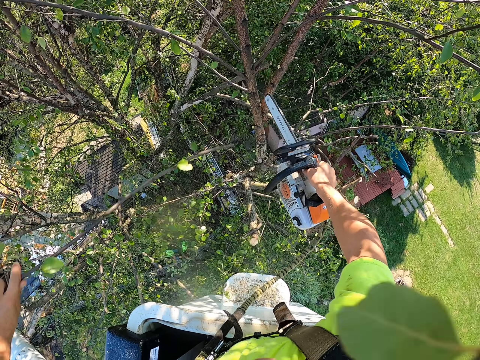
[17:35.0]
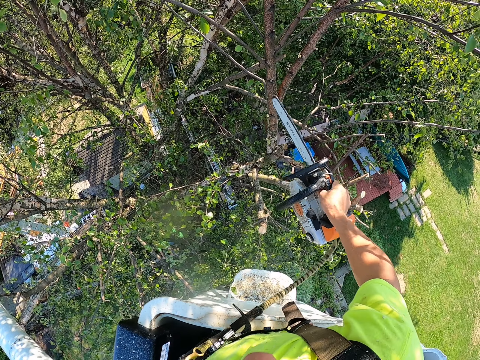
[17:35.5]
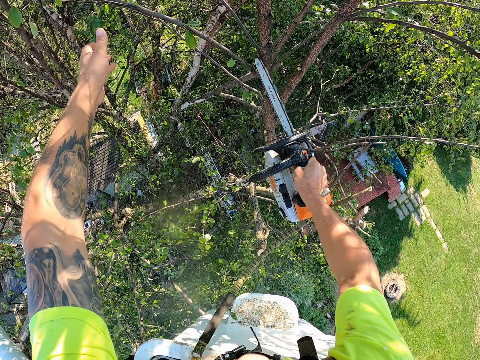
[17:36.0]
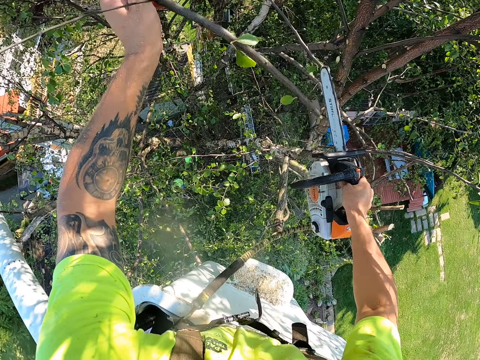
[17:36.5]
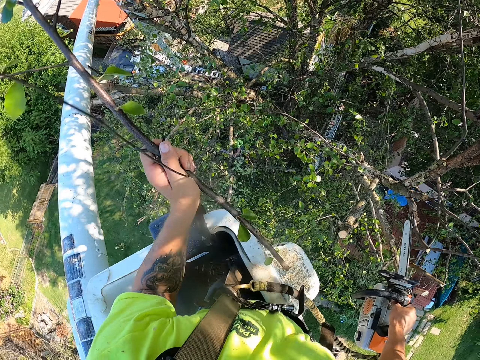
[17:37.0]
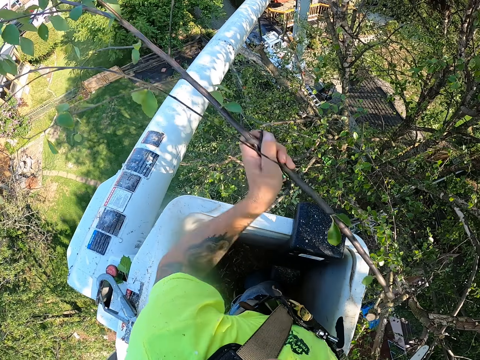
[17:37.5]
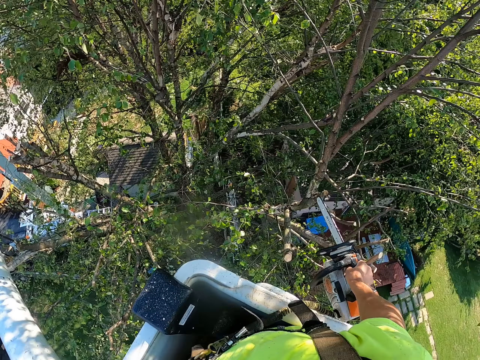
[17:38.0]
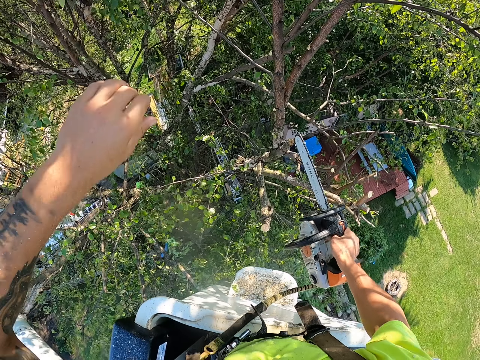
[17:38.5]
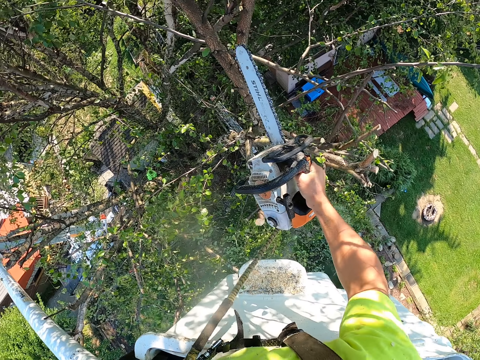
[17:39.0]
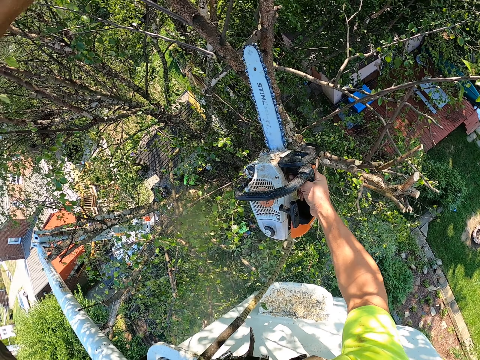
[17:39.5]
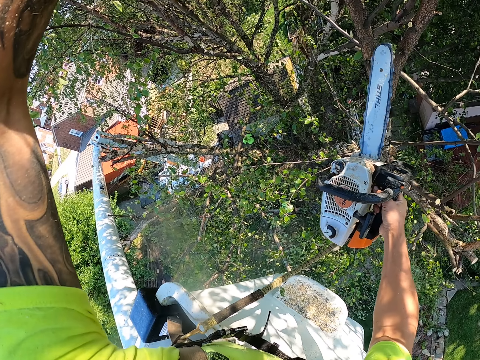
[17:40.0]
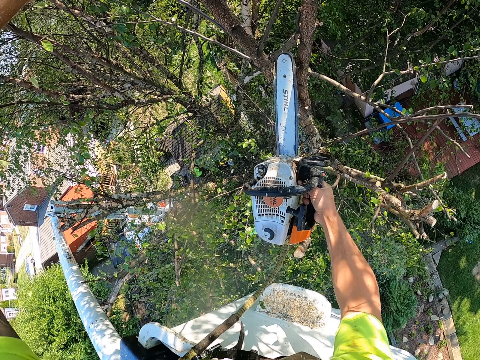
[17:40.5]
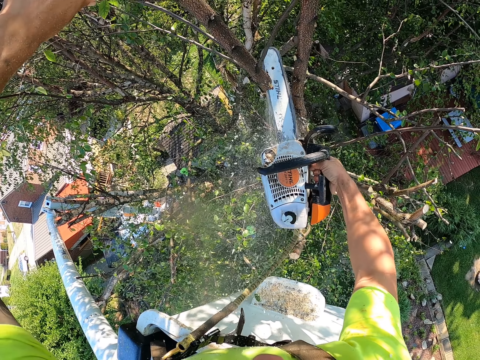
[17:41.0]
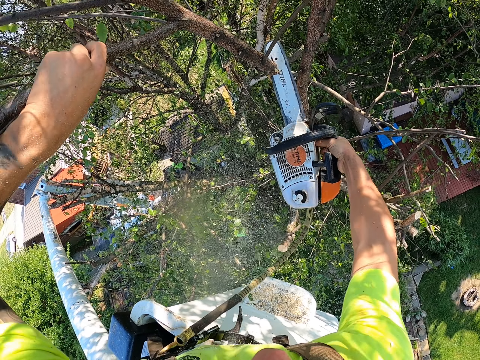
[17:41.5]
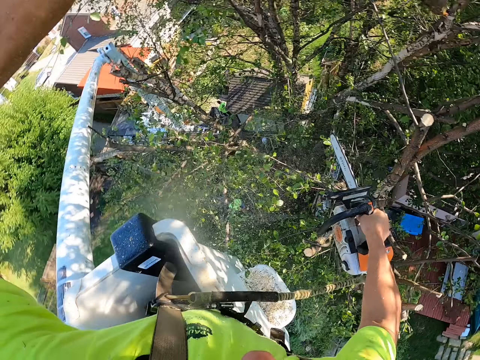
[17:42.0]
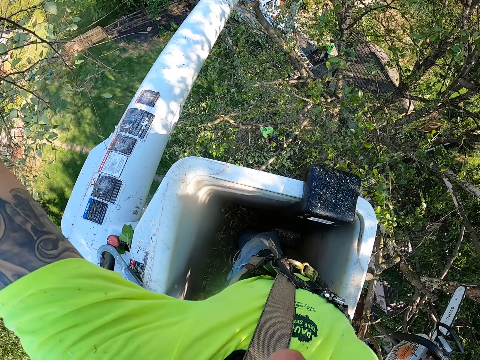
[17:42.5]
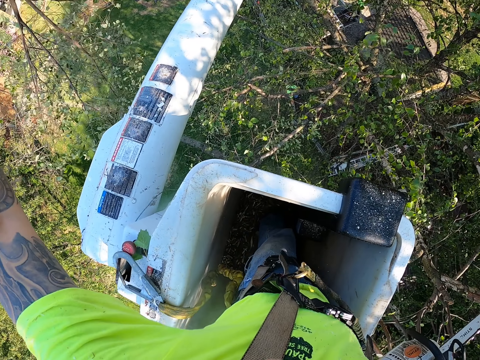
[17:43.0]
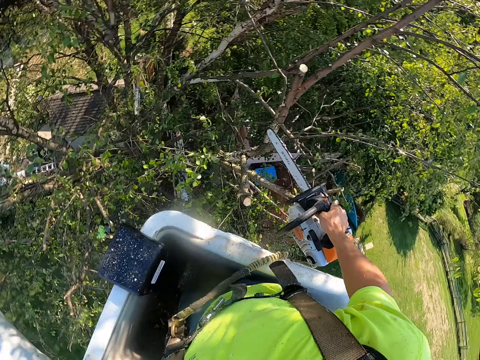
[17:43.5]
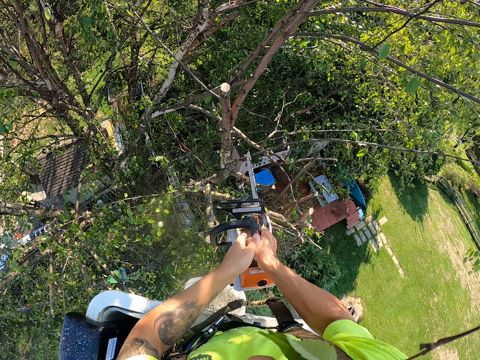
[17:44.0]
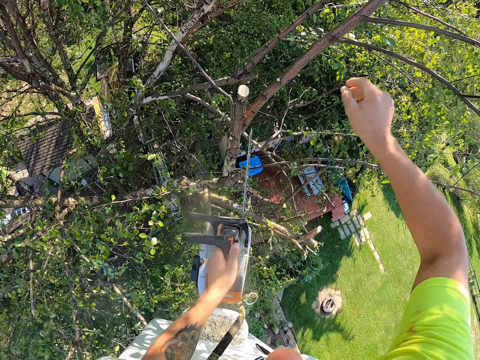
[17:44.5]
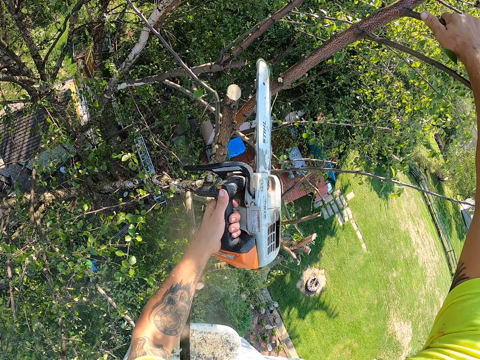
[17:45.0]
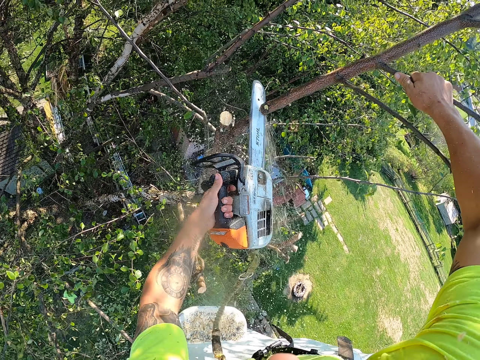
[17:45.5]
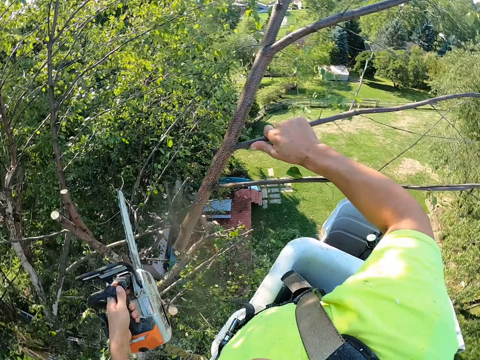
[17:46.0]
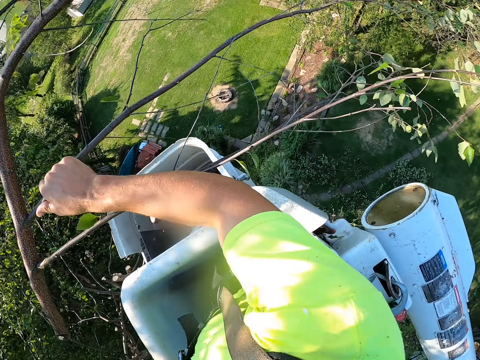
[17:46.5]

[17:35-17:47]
The camera wearer holds a branch with his left hand. He cuts the branch from the tree with the chainsaw with his right hand. He holds a branch with his left hand. He cuts the branch from the tree with the chainsaw with his right hand. He throws the branches on the ground with his left hand. He holds a branch with his left hand. He cuts the branch from the tree with the chainsaw with his right hand. He throws the branches on the ground with his left hand. He passes the chainsaw from his right hand to his left hand. He holds a branch with his right hand. He cuts the branch from the tree with the chainsaw with his left hand.

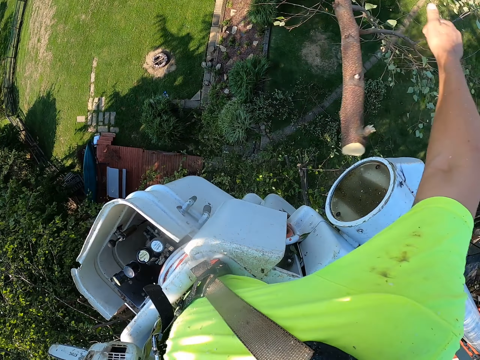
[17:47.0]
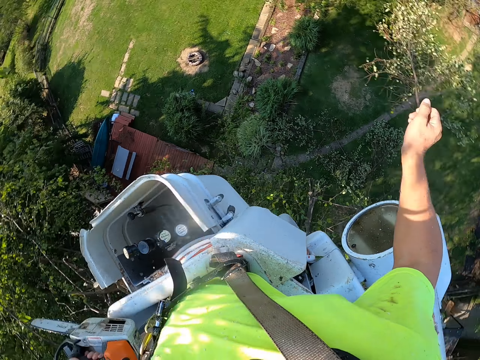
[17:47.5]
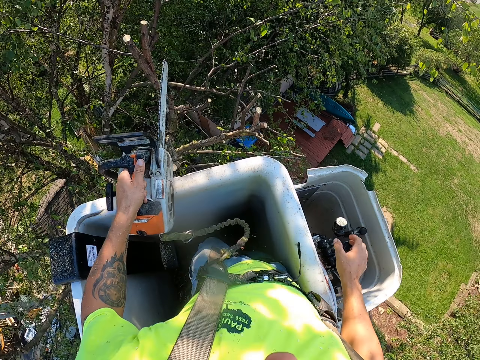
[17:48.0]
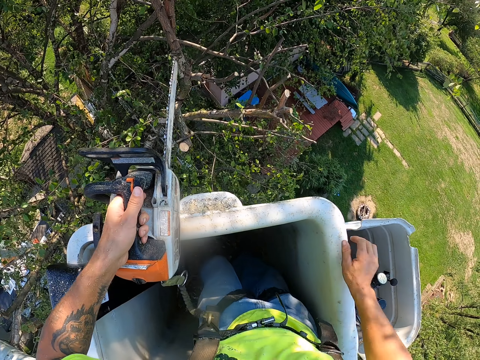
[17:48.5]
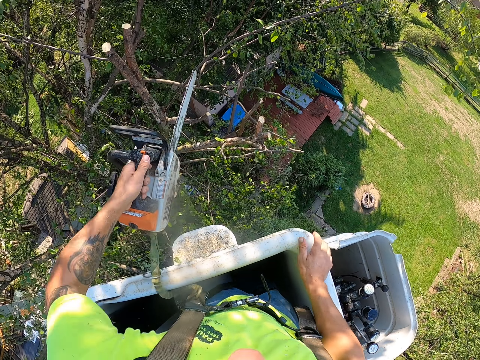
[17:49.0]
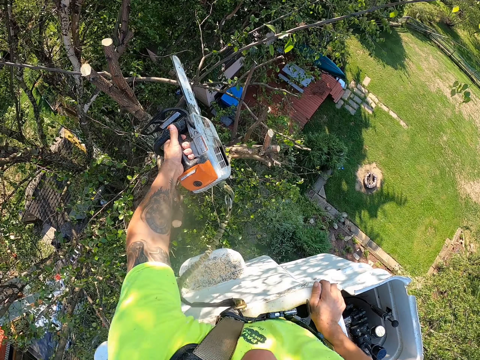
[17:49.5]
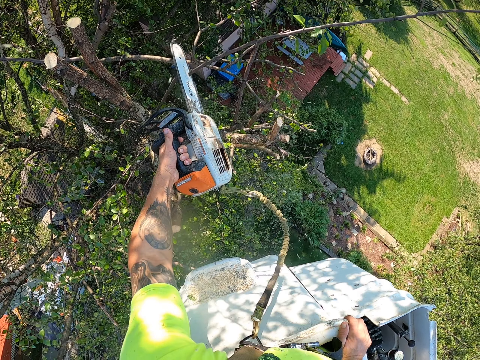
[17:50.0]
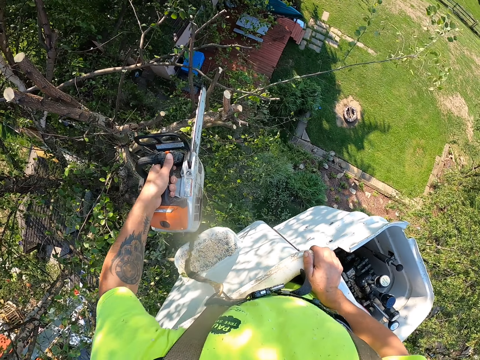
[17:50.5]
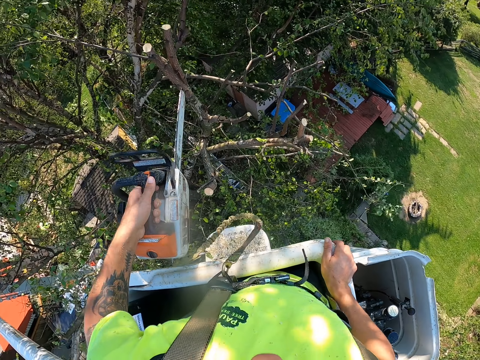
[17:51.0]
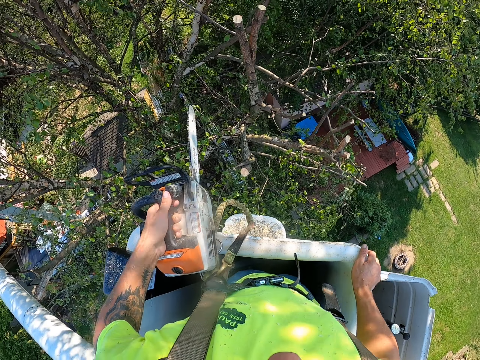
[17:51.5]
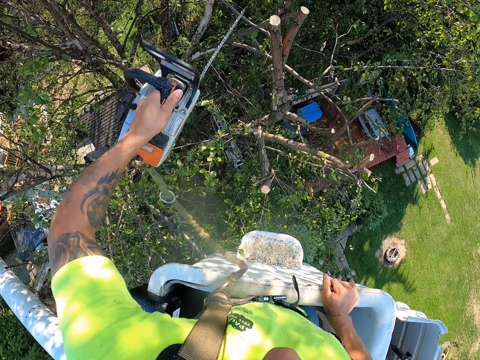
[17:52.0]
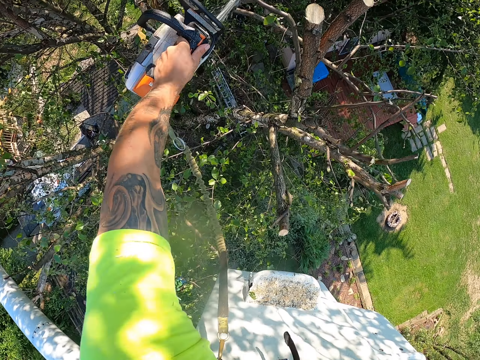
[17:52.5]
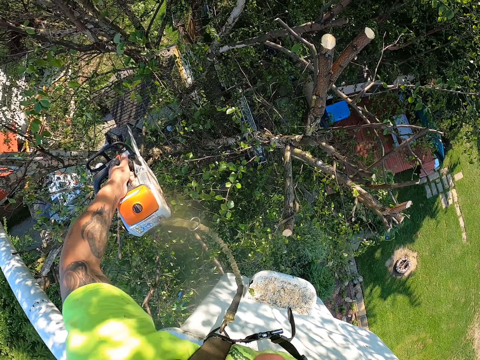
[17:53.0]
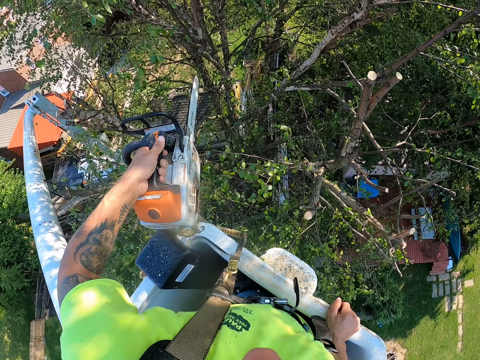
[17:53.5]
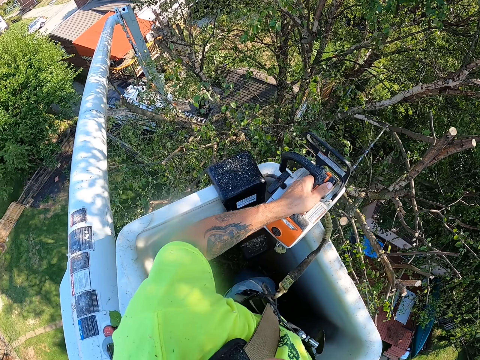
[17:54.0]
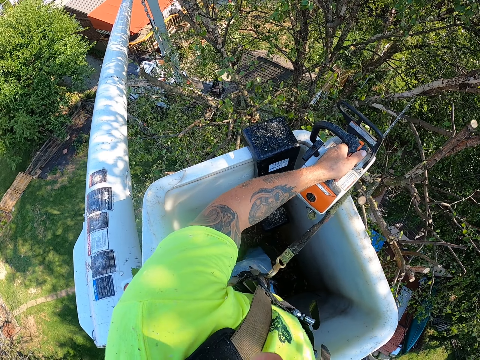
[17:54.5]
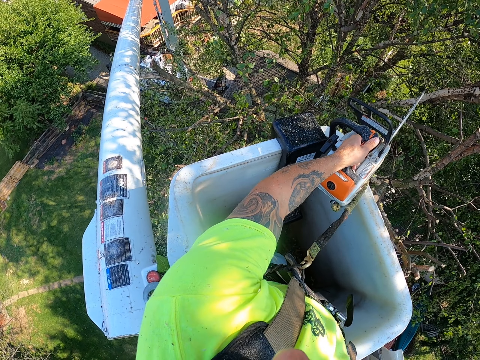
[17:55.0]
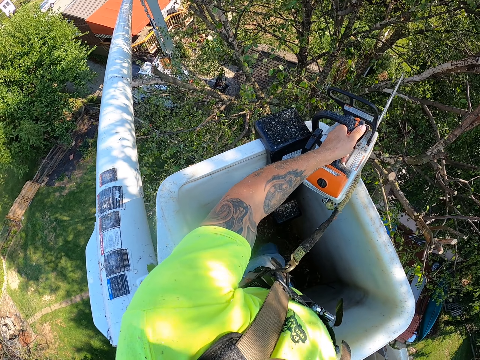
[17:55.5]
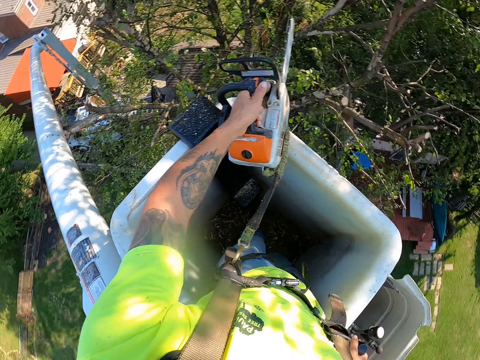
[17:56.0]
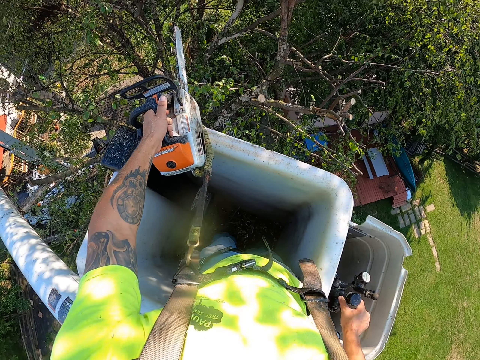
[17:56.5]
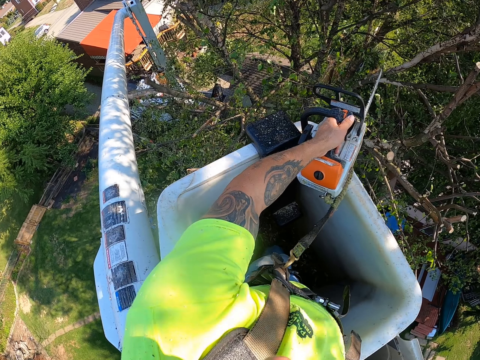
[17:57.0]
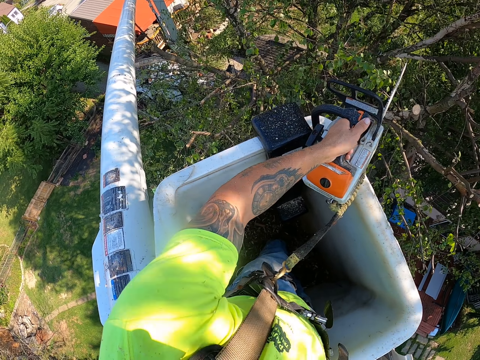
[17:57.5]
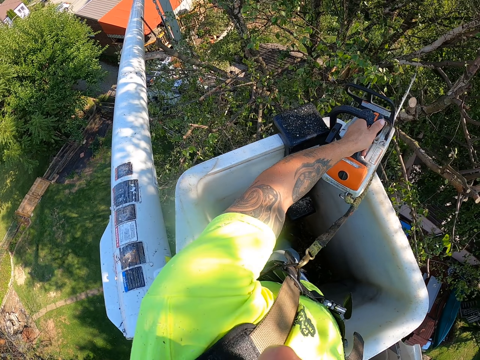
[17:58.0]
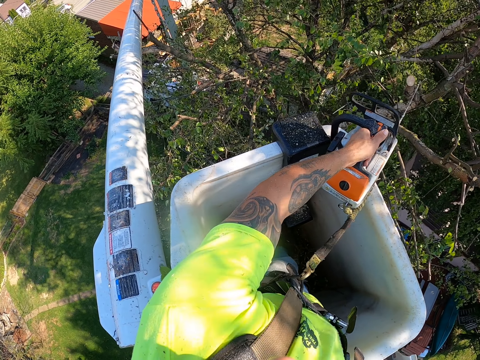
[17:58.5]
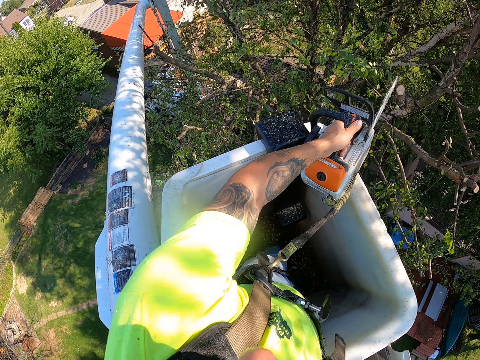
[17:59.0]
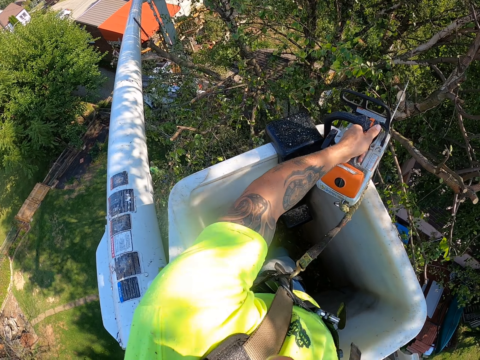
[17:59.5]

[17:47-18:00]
The camera wearer throws the branches on the ground with his right hand. He places his right hand on the boom lift. He cuts a branch from the tree with the chainsaw with his left hand. He cuts a branch from the tree with the chainsaw with his left hand again. He operates the boom lift lever with his right hand.

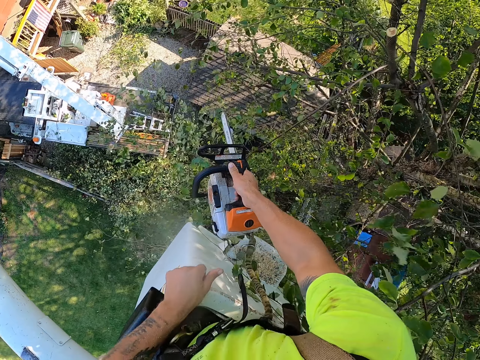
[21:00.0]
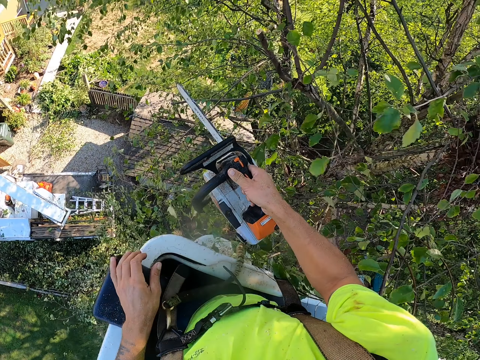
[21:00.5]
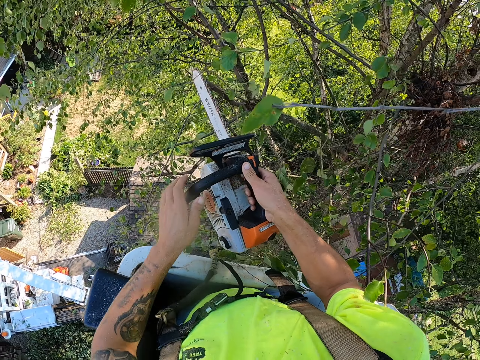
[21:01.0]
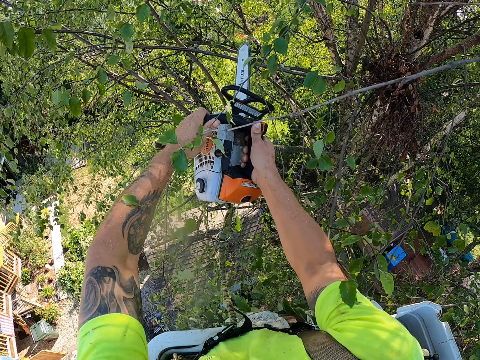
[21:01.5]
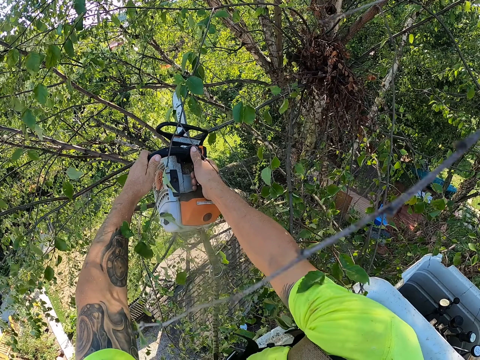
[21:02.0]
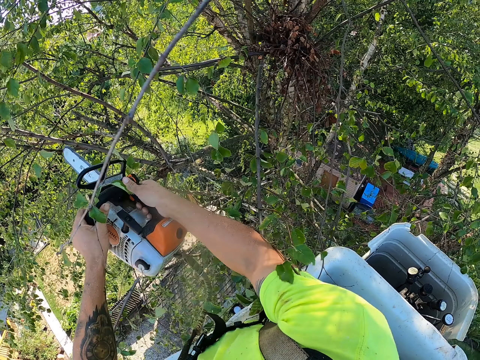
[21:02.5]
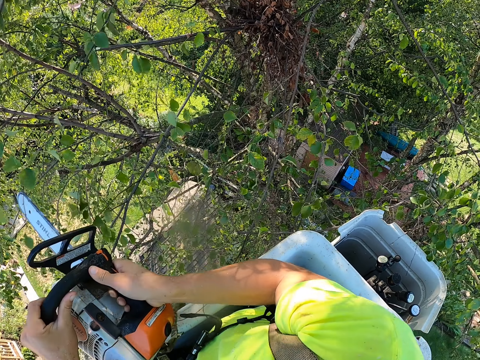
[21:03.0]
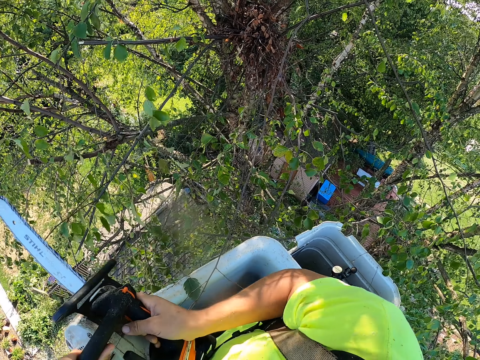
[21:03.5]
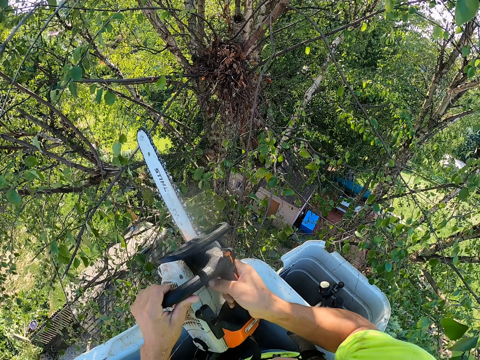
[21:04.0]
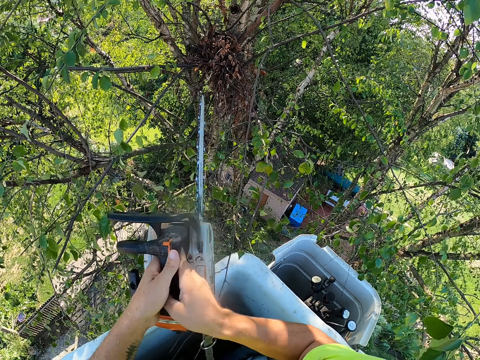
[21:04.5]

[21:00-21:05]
The camera wearer holds the chain saw with both hands. He cuts some tree branches from the tree with the chain saw in both hands.
